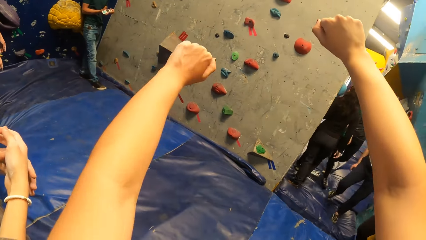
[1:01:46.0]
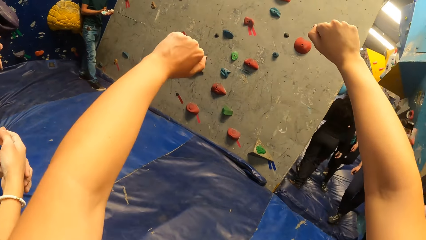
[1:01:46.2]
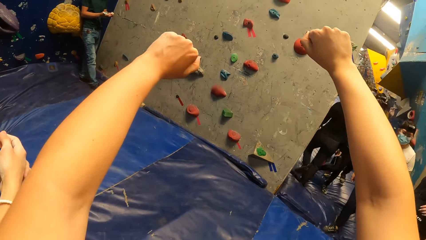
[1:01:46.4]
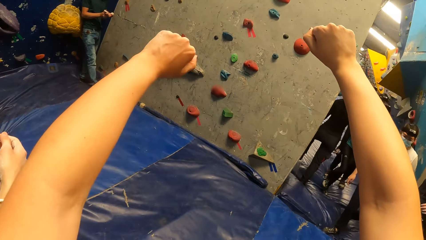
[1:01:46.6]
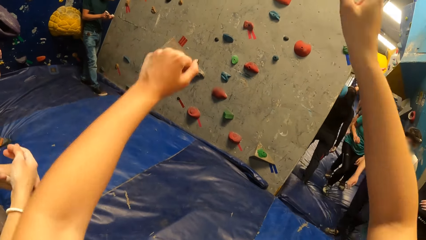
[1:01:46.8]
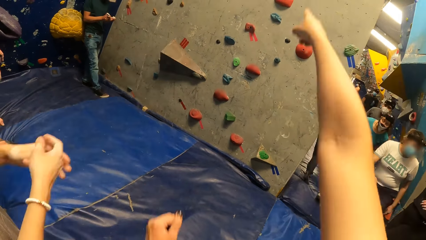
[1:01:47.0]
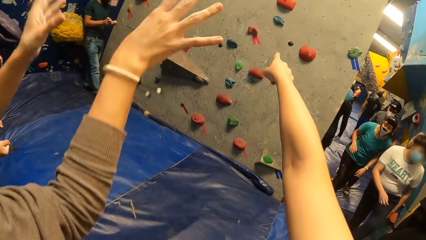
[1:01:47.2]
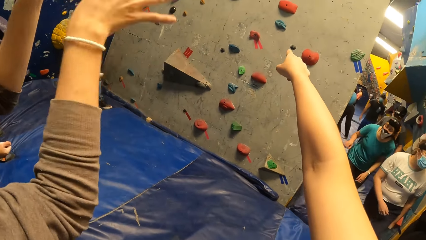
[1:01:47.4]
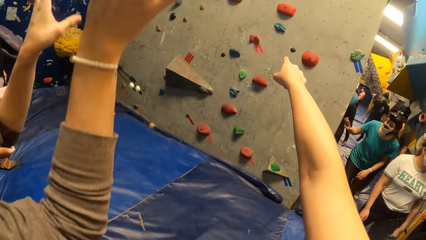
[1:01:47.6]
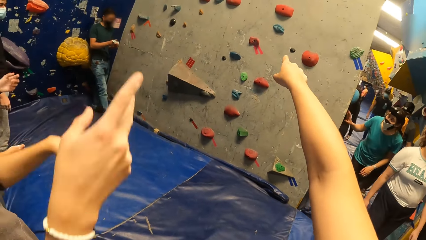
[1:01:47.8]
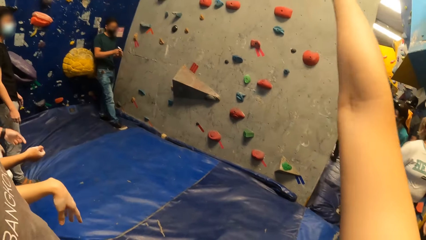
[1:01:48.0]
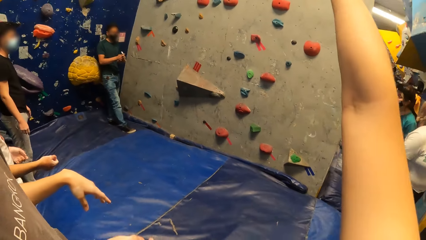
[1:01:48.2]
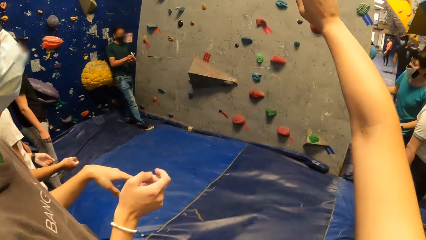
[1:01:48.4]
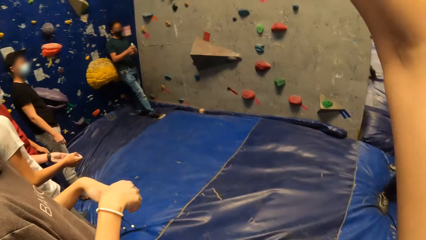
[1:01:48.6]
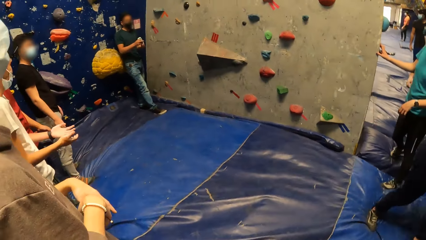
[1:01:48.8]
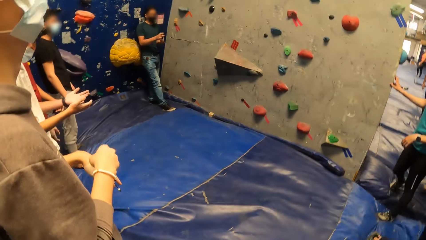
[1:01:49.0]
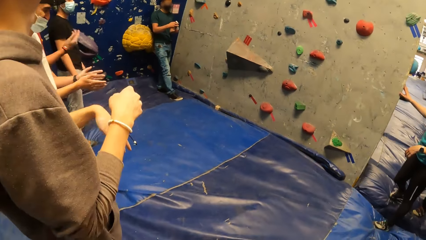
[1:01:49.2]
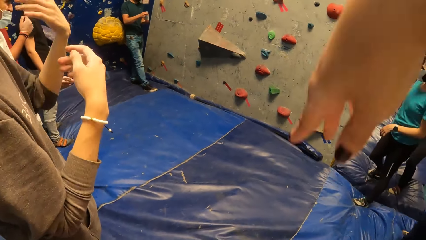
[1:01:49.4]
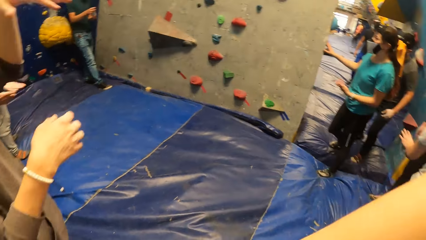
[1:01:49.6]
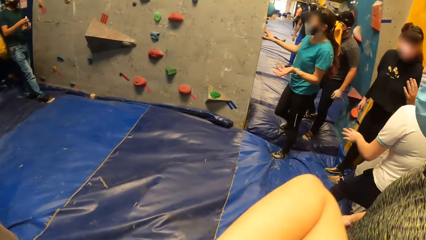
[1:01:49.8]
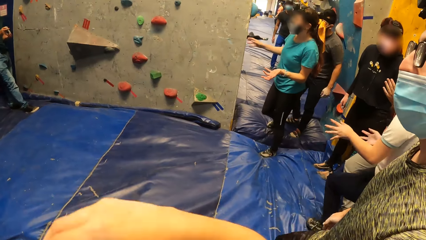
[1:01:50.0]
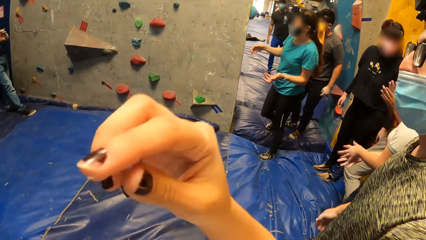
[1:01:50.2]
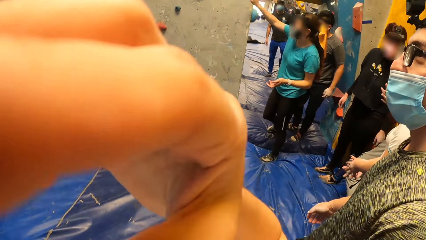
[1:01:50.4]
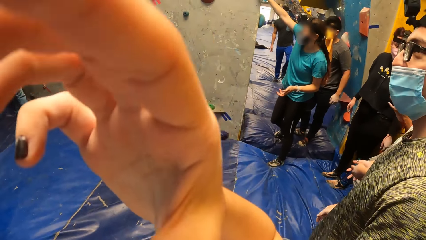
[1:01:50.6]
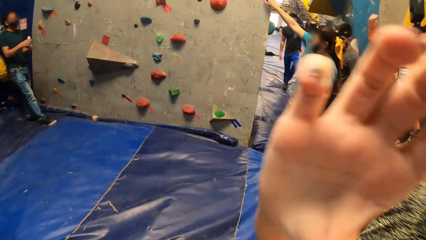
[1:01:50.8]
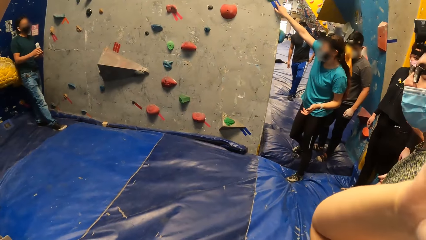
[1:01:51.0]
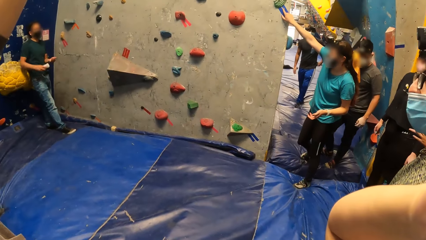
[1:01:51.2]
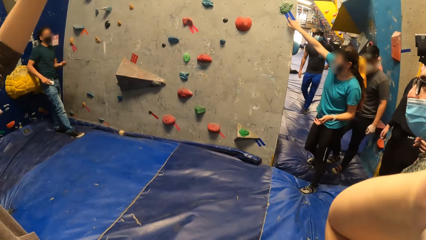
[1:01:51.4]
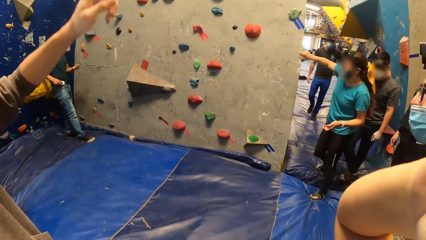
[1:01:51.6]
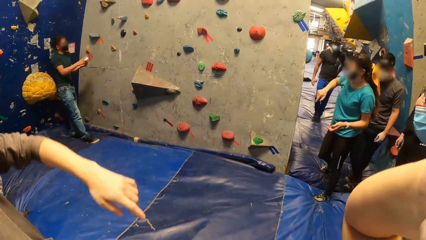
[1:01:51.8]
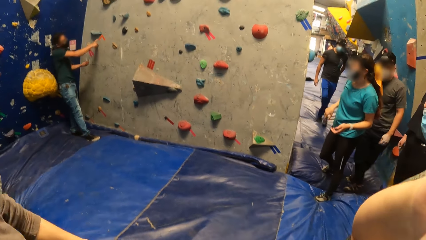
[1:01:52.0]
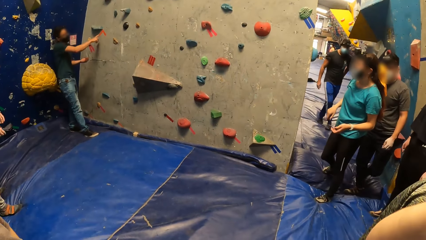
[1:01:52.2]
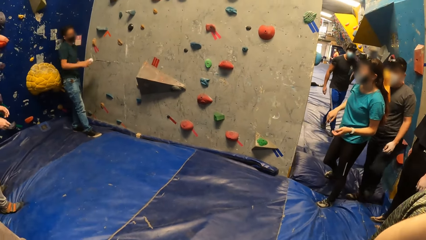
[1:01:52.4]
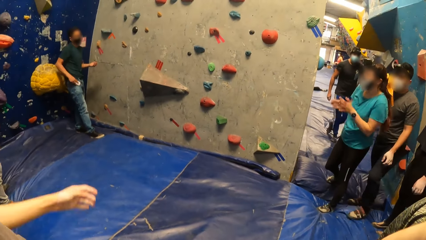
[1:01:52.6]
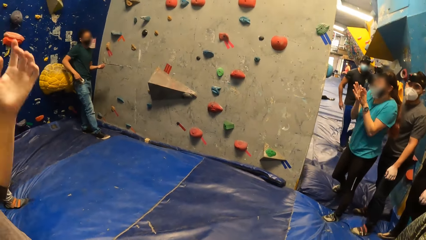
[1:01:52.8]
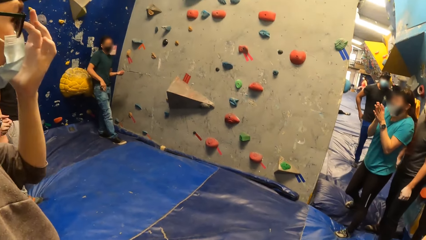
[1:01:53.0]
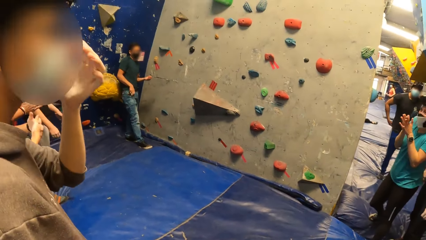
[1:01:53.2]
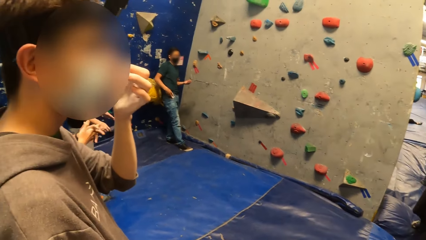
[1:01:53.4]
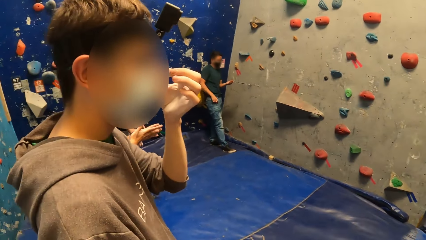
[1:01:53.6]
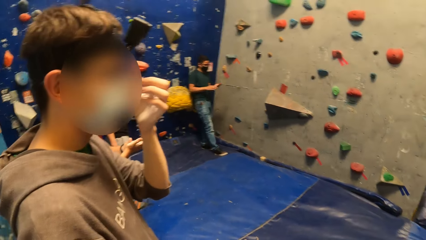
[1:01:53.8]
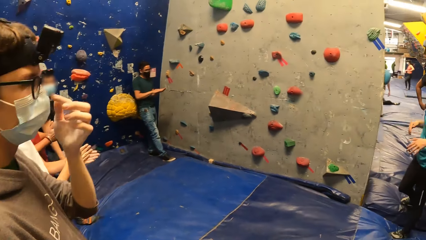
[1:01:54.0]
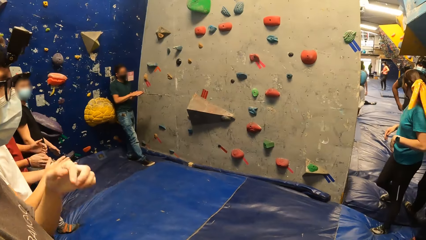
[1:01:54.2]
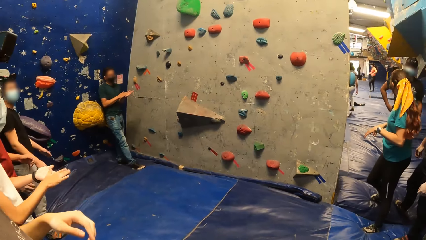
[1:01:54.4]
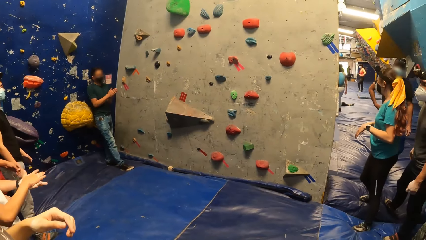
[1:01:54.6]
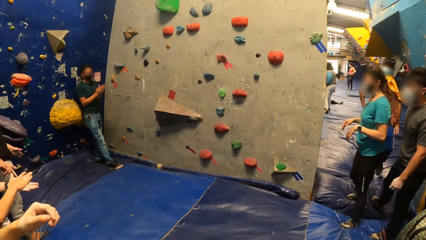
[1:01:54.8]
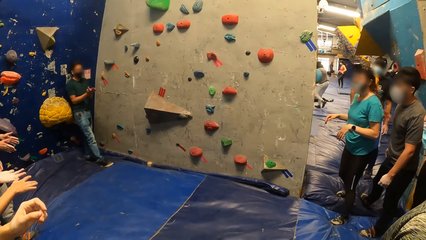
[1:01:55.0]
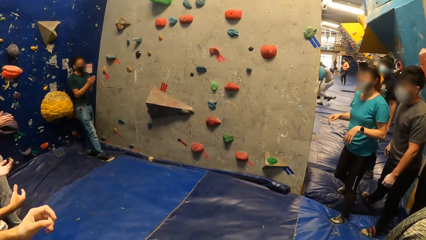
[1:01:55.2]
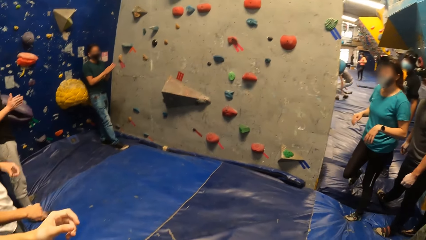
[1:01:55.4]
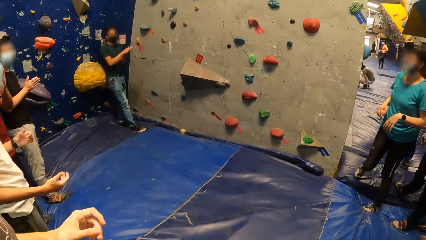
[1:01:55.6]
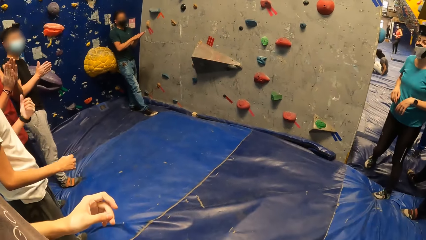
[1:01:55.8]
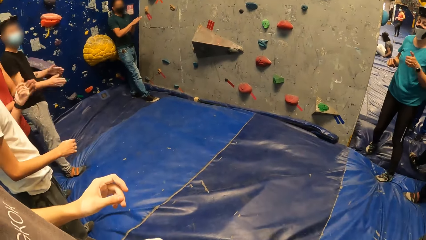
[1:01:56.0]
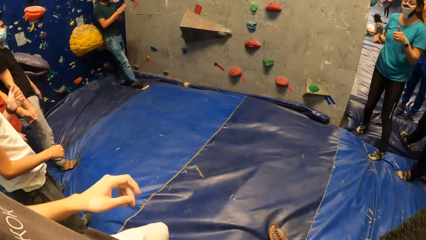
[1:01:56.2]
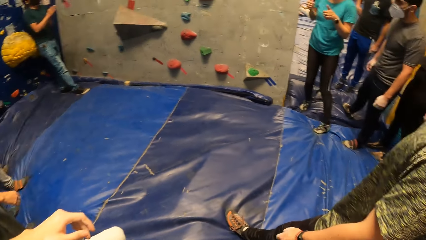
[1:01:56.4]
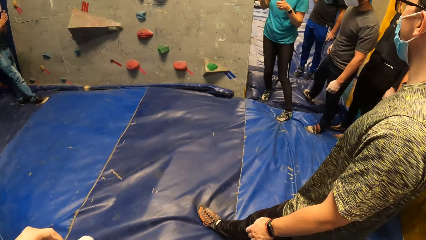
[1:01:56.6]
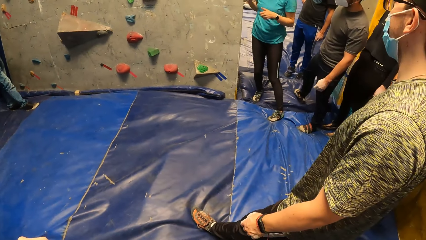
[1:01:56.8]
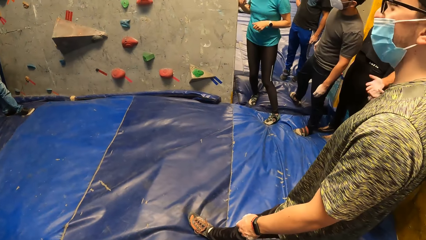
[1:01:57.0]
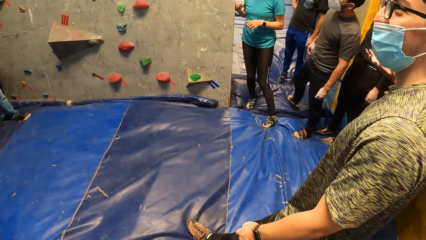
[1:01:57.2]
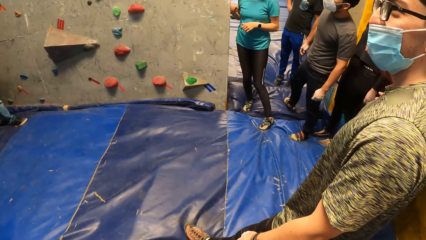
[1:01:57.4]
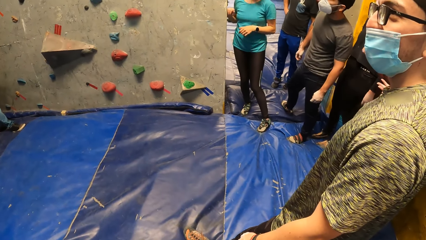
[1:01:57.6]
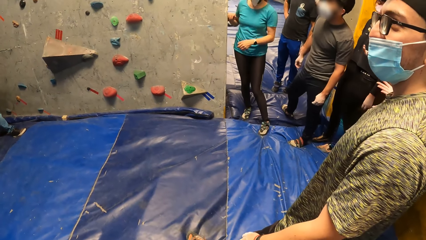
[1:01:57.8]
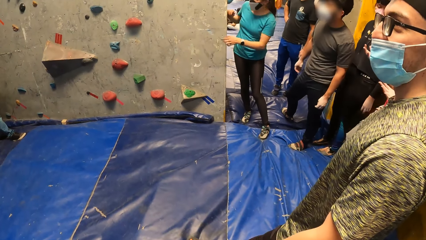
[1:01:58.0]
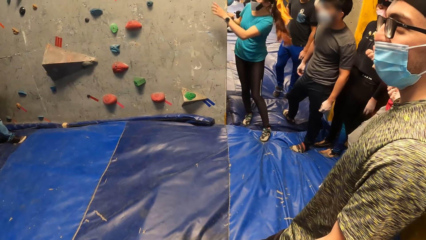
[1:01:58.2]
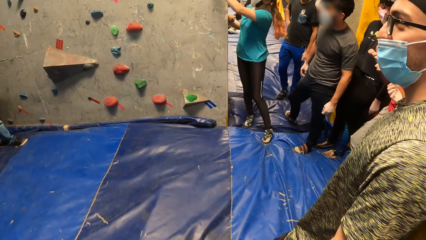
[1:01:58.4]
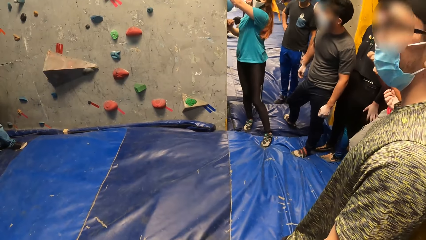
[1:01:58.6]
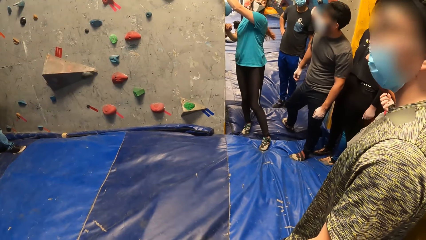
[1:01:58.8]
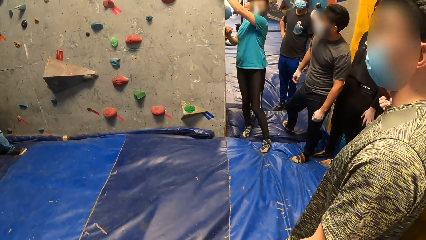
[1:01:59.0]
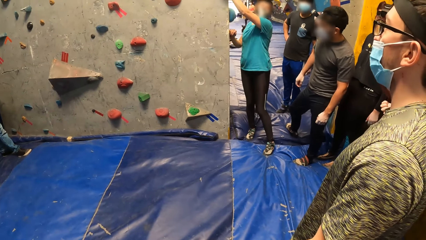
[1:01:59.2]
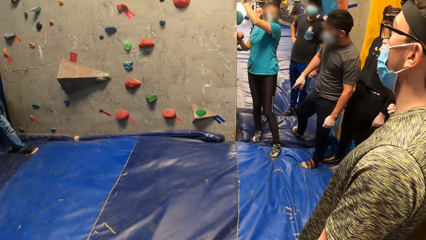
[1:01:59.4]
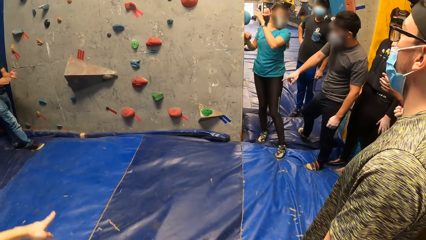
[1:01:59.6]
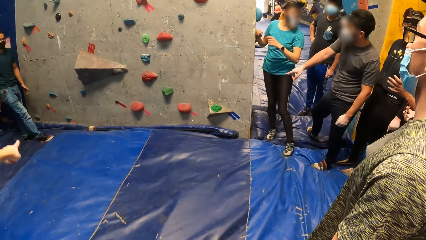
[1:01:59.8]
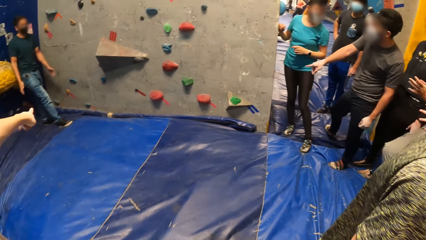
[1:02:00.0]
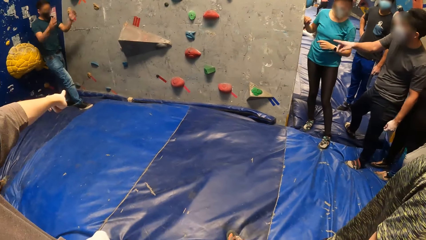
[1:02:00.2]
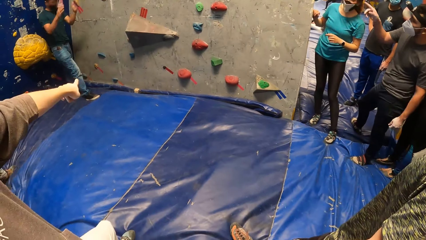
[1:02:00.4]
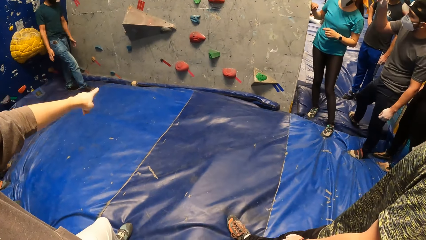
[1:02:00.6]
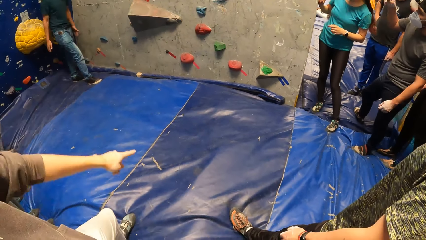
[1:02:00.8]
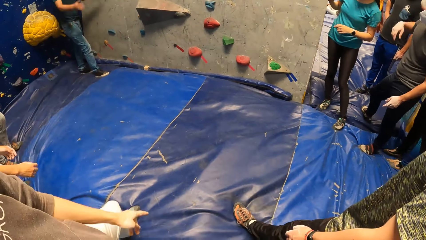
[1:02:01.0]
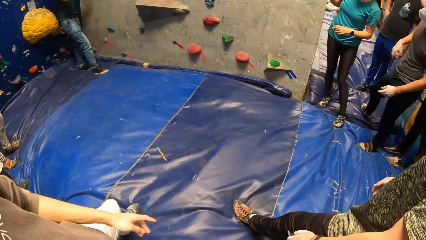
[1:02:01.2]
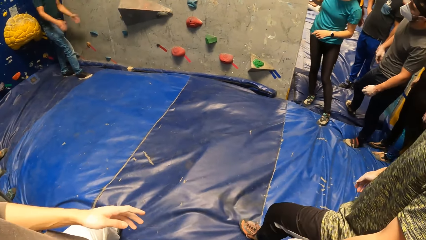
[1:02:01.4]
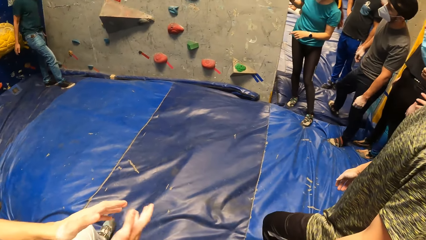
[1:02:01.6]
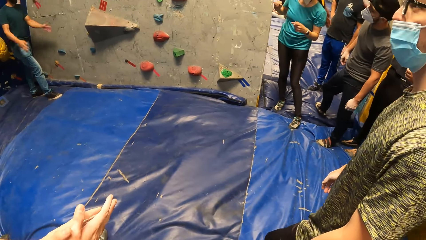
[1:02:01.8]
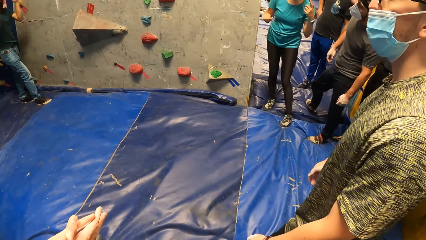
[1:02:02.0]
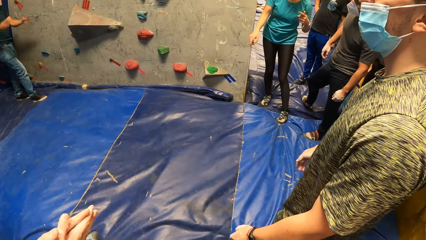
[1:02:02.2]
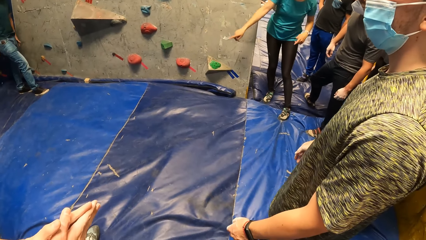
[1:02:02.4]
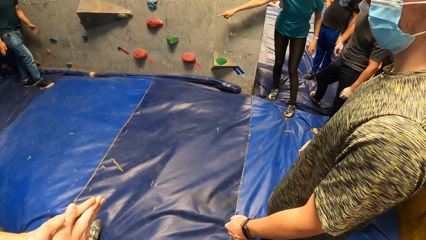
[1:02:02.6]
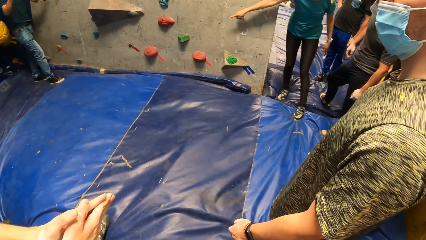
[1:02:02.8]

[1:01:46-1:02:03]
The camera wearer raises his other hand. A man pours some liquid chalk from the liquid chalk container in his right hand onto his left hand. The camera wearer drops one hand. The man closes the liquid chalk container with the cover in his left hand. The camera wearer lowers his hand and adjusts the camera on his head. The man keeps the liquid chalk container in his right hand into his right pocket. Another man touches his face with his left hand. The first man rubs his palms together.
